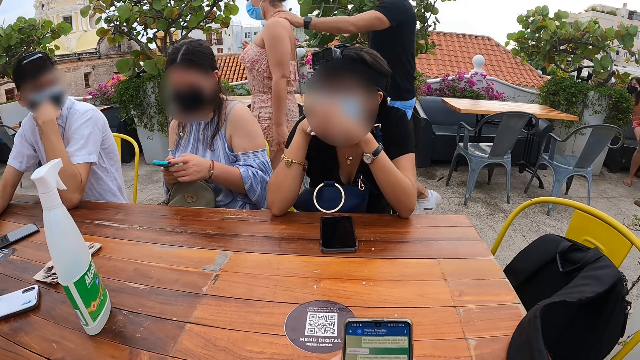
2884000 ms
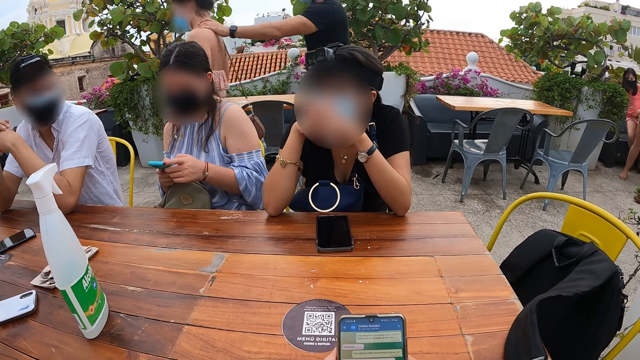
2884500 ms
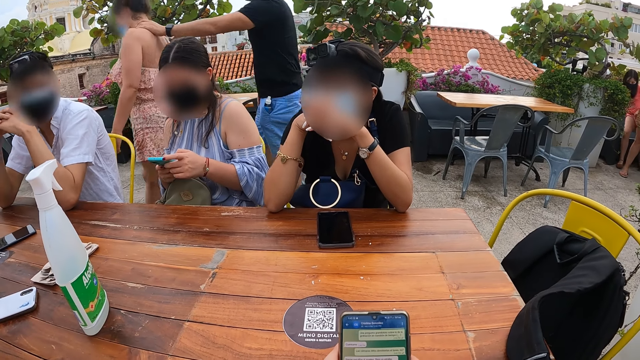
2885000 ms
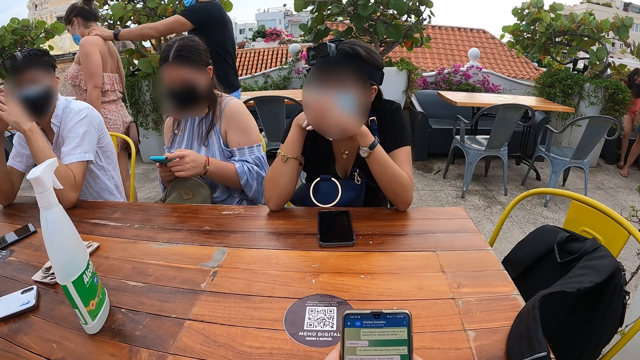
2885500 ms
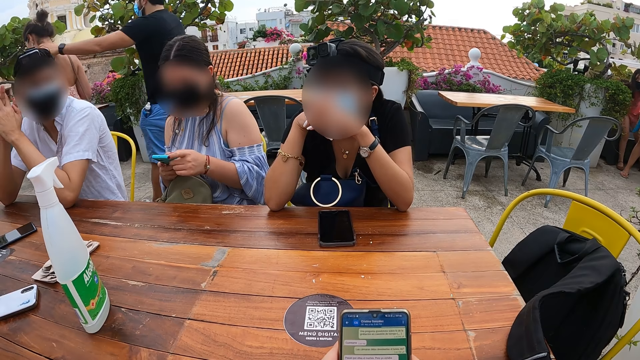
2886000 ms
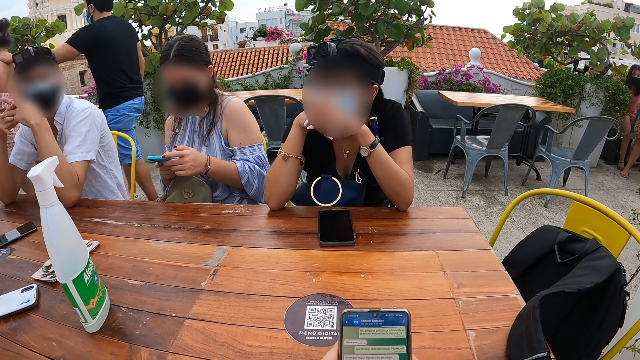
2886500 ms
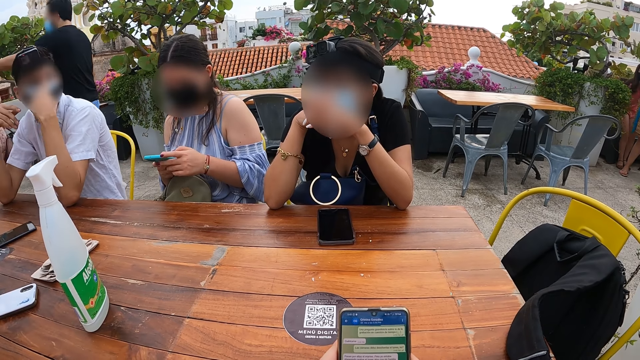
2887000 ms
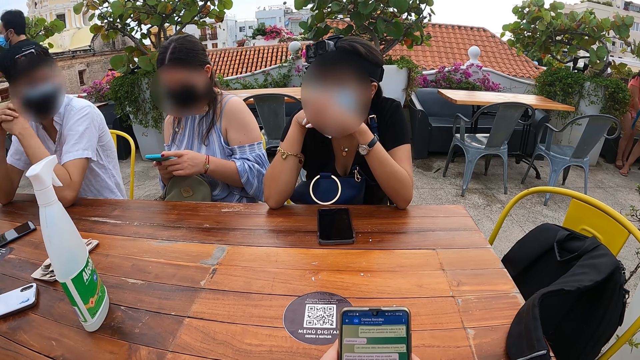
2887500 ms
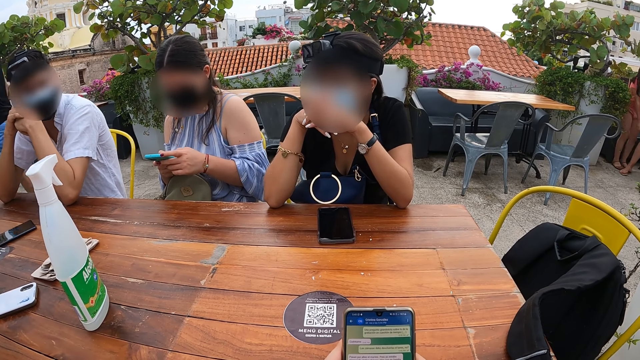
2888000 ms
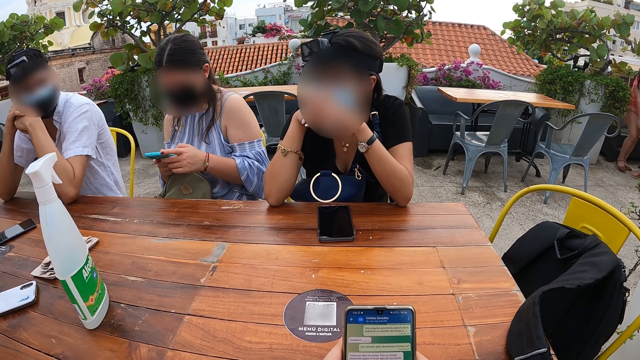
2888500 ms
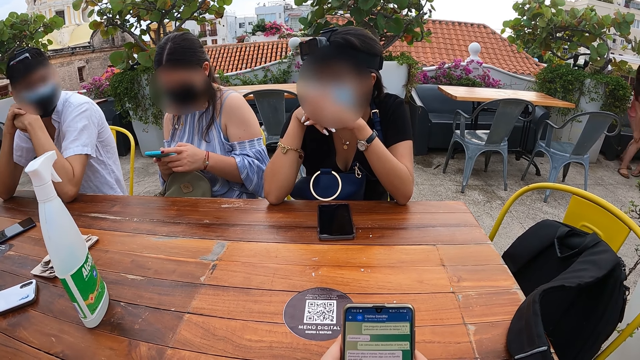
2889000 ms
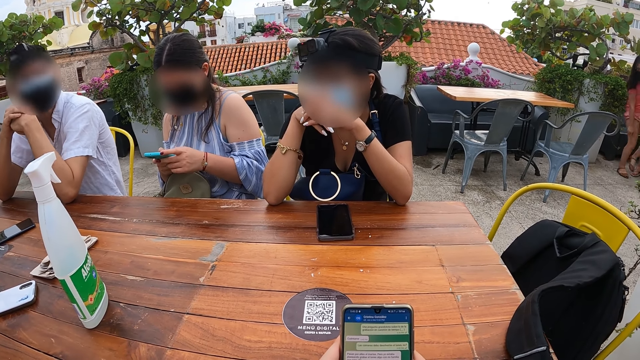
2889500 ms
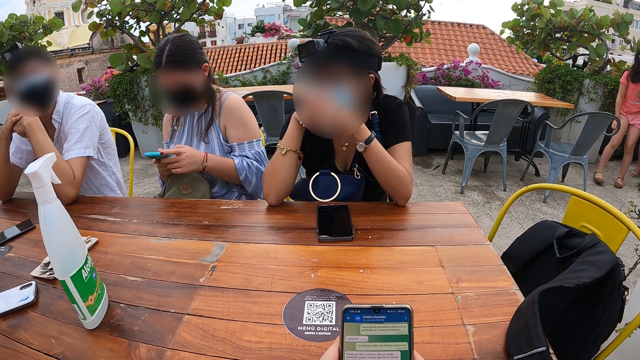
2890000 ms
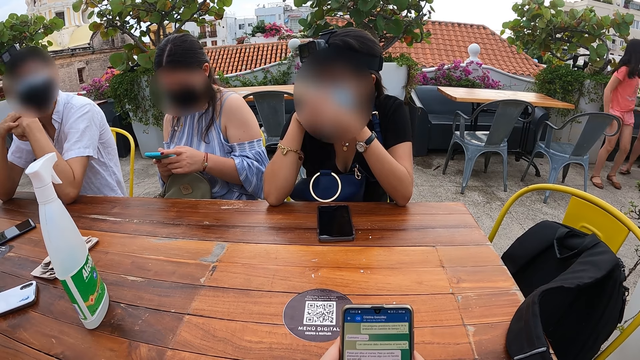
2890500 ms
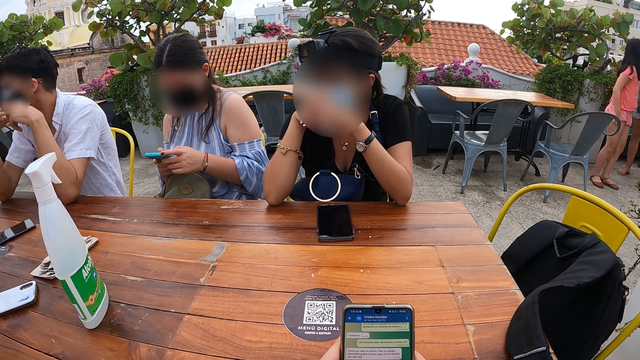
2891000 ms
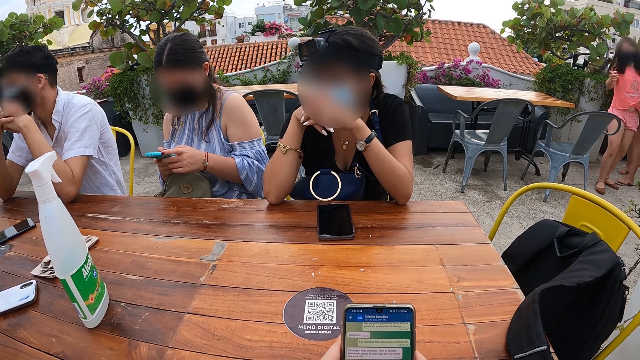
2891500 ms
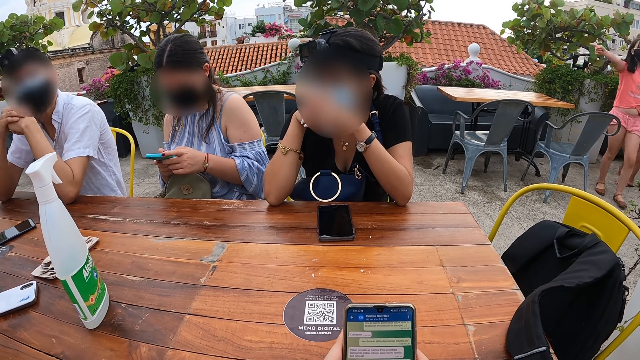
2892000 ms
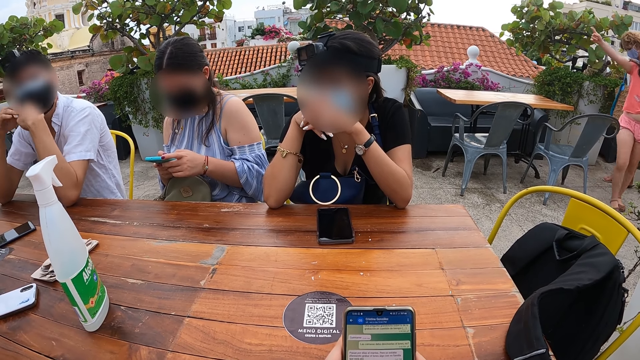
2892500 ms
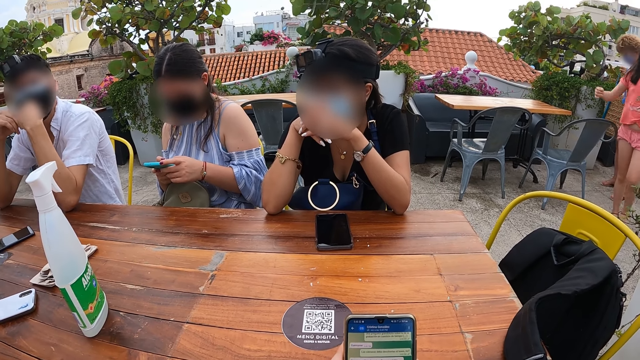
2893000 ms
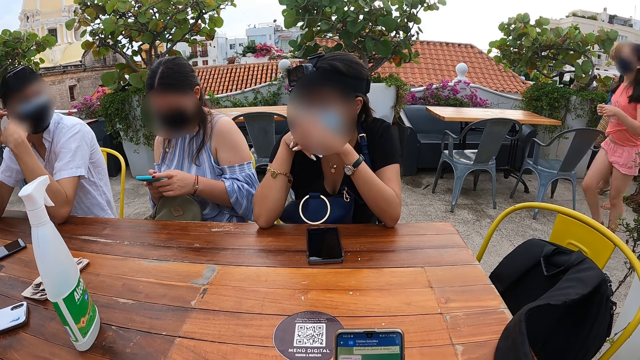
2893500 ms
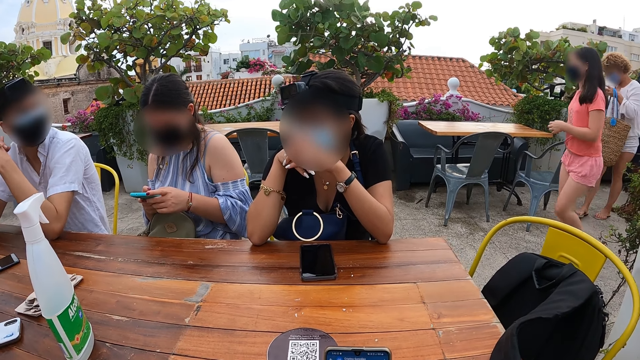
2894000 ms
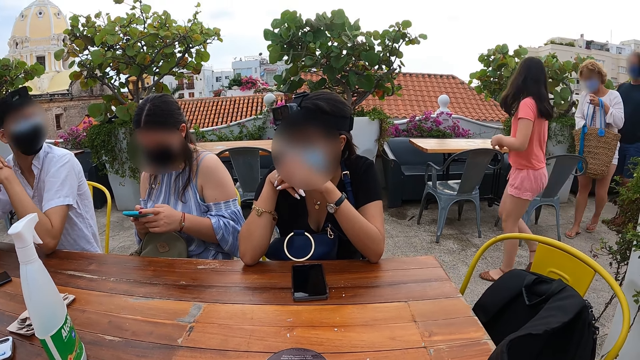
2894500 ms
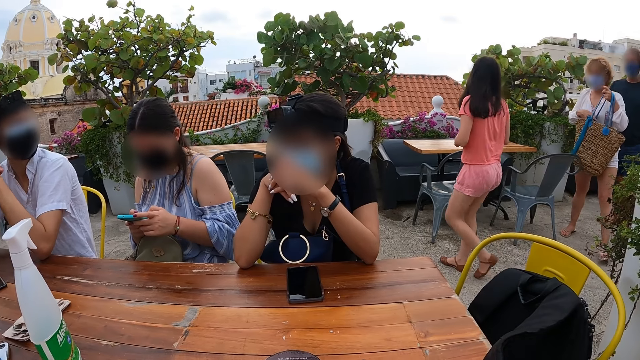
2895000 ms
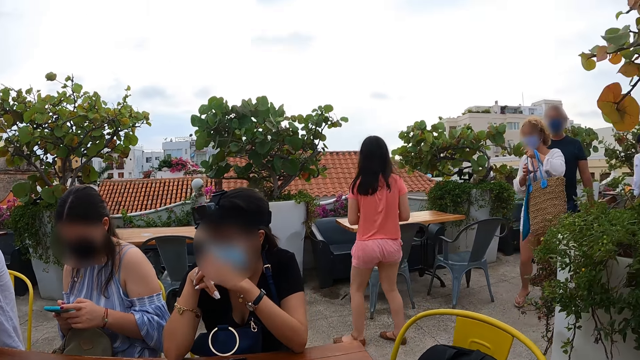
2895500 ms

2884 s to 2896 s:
A man gesticulates with his hands and places his hands on the chin.

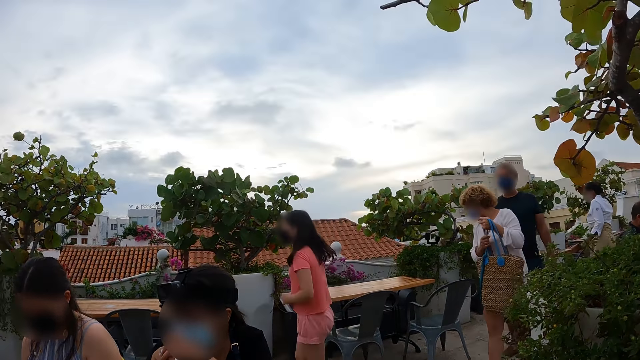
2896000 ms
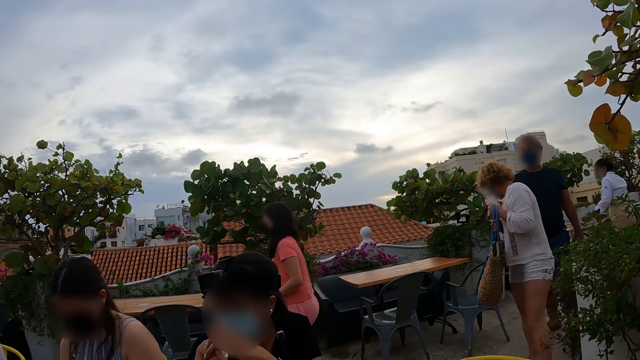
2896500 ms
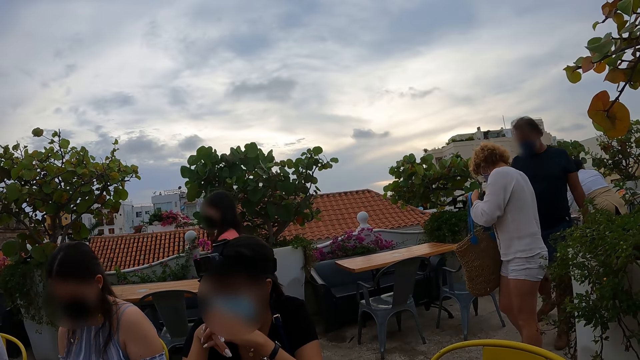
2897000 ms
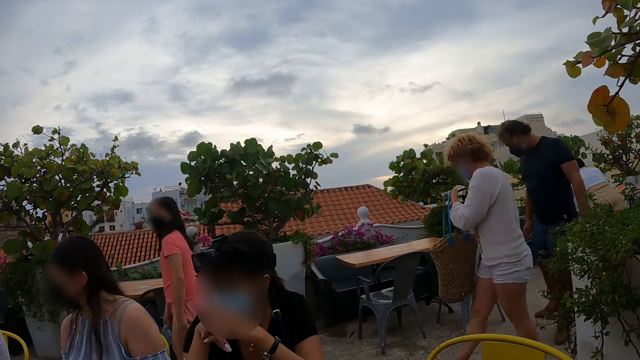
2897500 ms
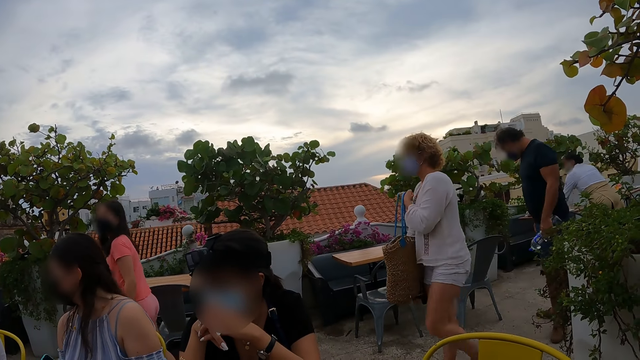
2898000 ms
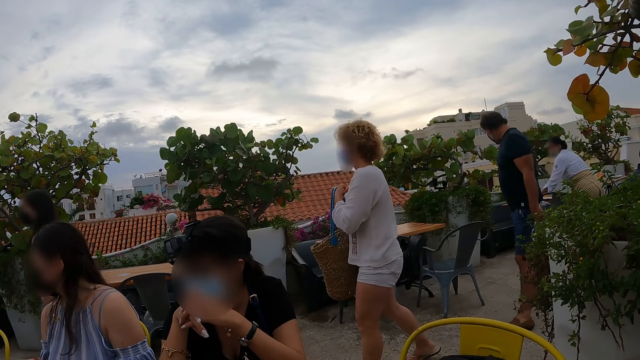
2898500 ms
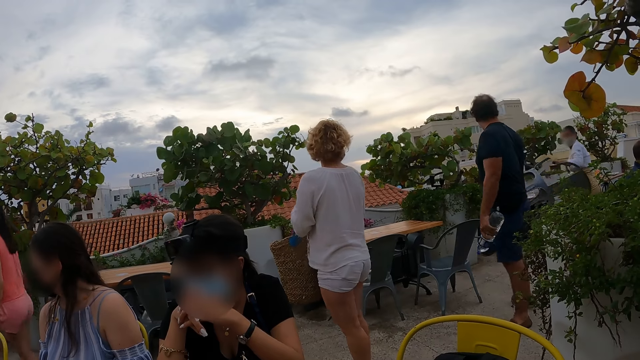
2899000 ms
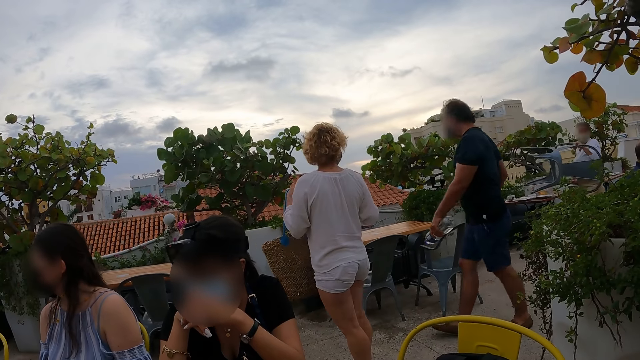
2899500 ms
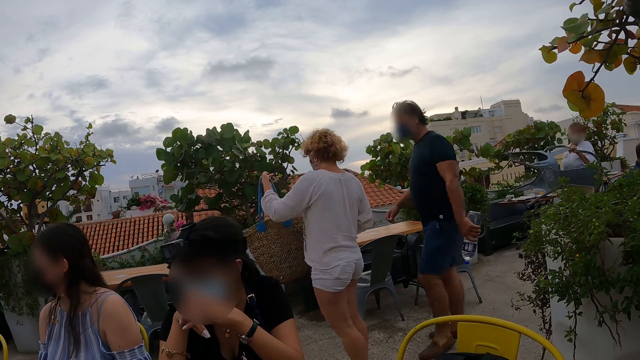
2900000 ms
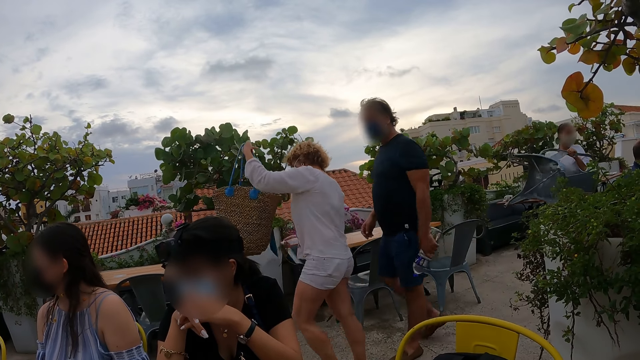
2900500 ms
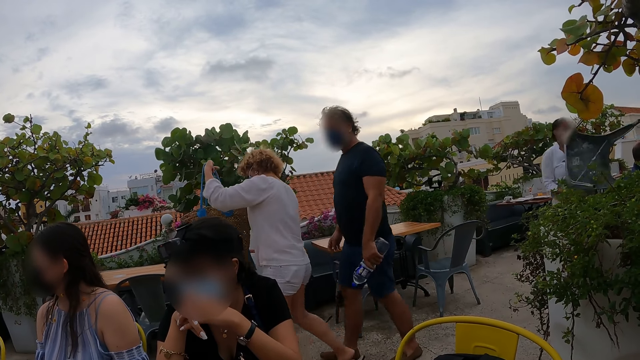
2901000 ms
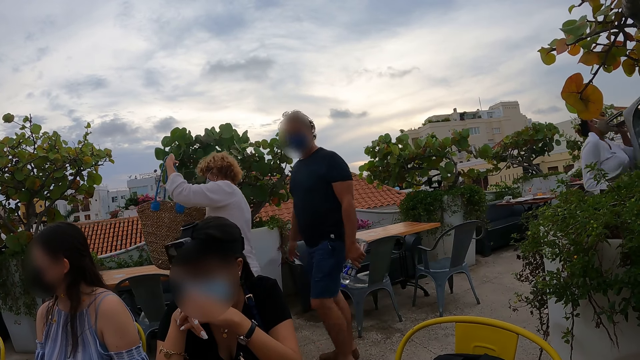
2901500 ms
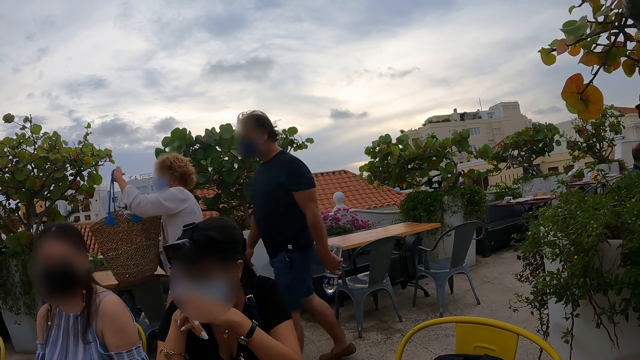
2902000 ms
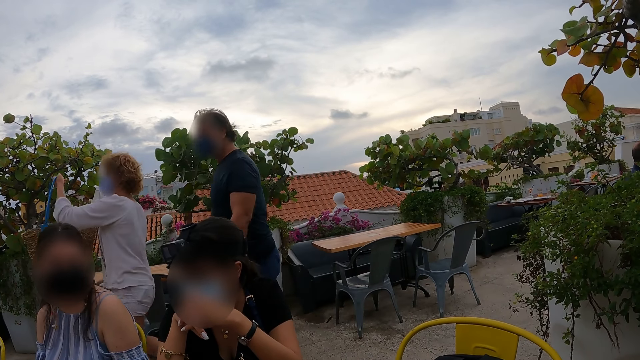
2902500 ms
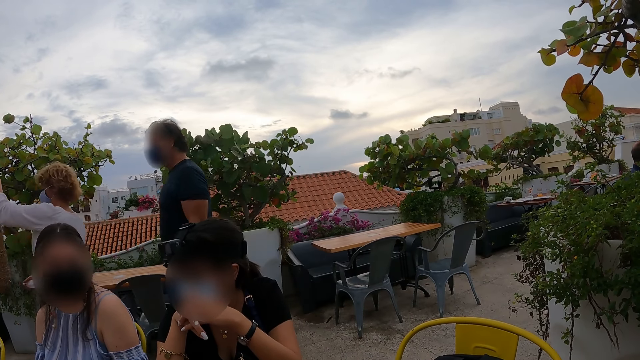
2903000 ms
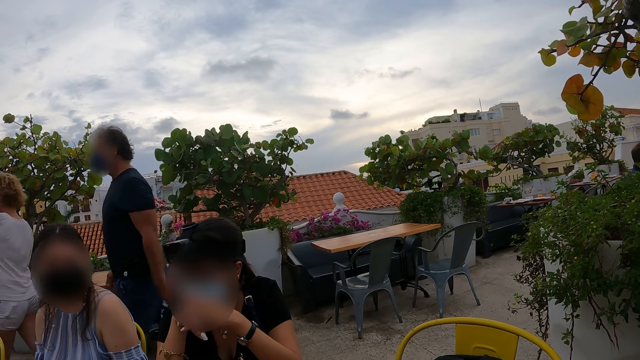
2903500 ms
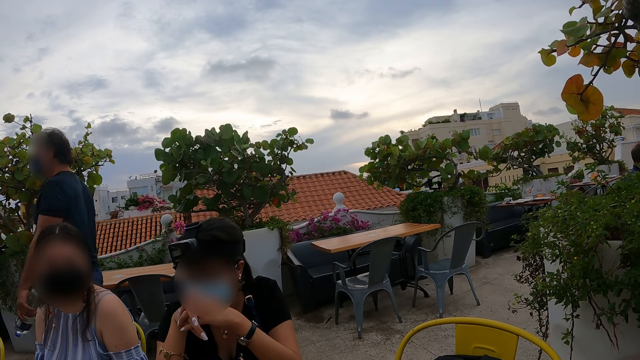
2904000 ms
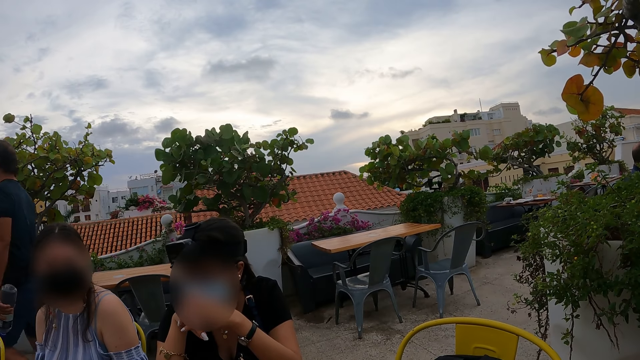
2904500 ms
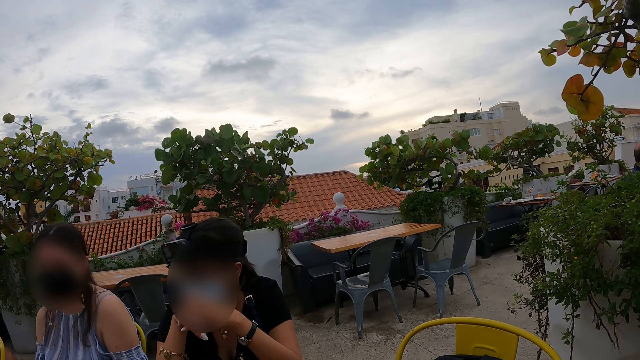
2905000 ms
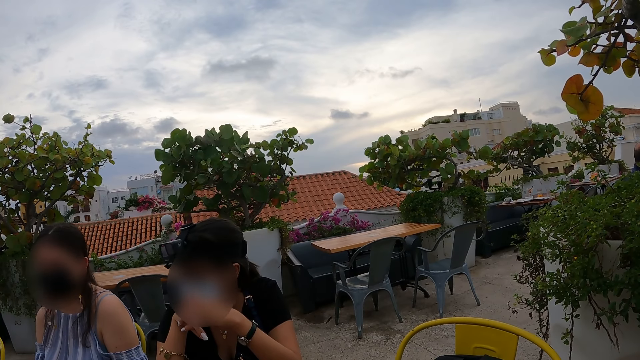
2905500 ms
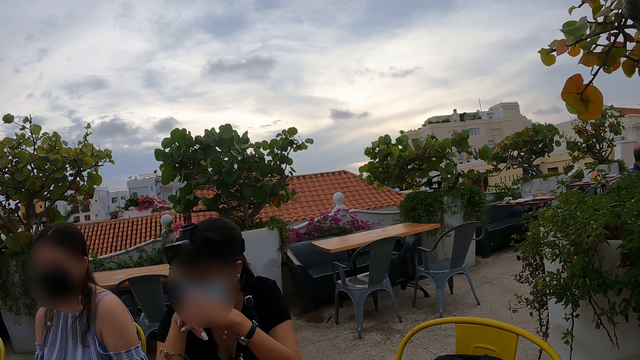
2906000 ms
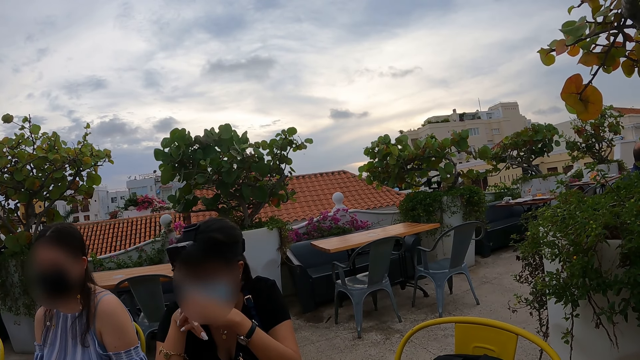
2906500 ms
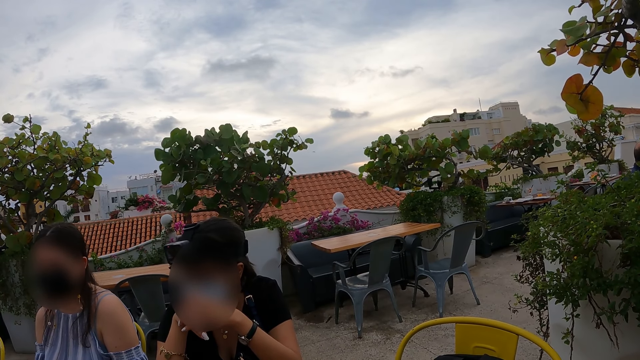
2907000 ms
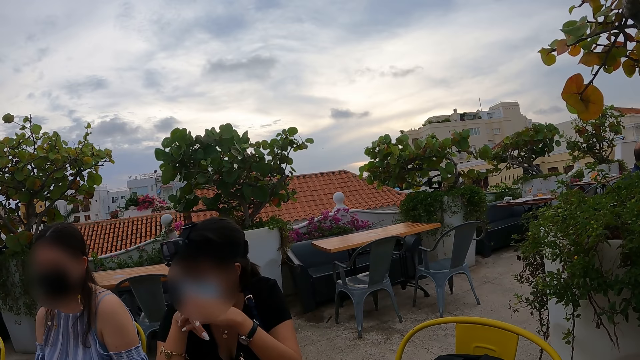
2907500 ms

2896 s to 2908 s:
A woman moves her chin on her hands.
